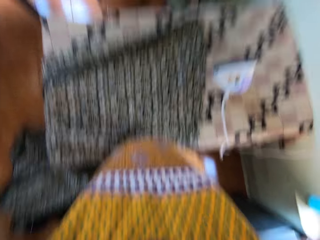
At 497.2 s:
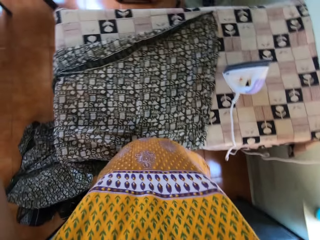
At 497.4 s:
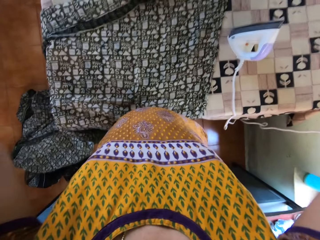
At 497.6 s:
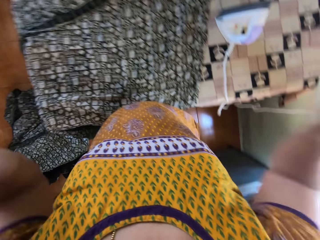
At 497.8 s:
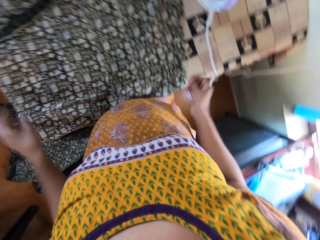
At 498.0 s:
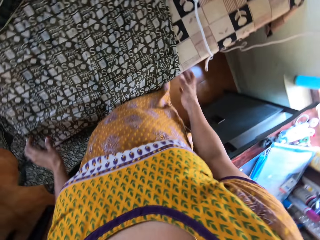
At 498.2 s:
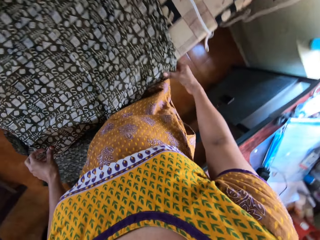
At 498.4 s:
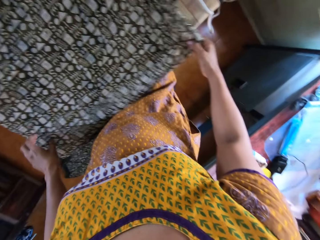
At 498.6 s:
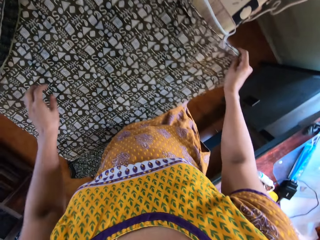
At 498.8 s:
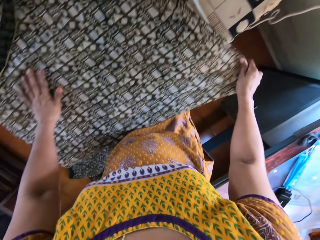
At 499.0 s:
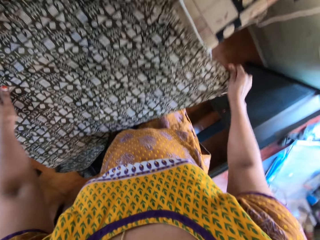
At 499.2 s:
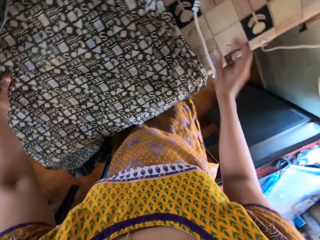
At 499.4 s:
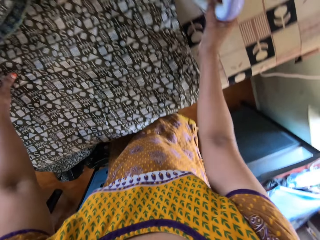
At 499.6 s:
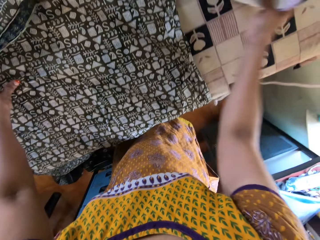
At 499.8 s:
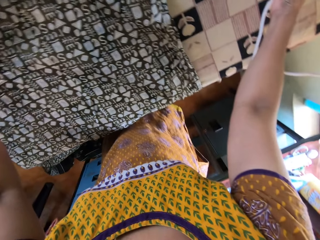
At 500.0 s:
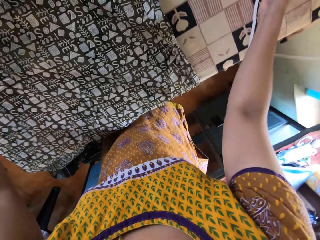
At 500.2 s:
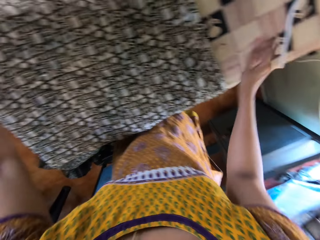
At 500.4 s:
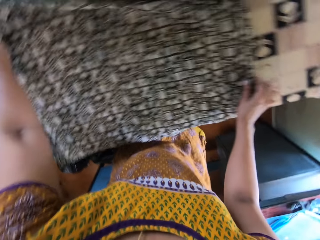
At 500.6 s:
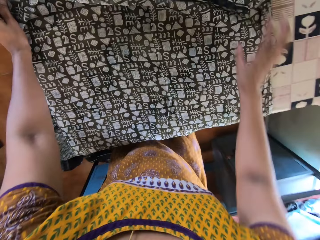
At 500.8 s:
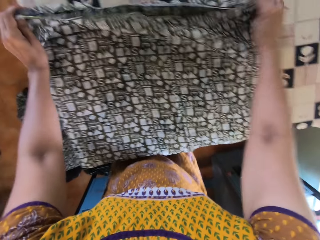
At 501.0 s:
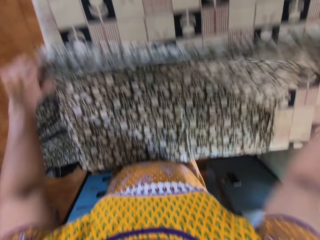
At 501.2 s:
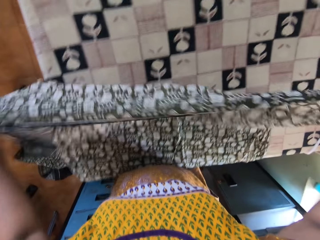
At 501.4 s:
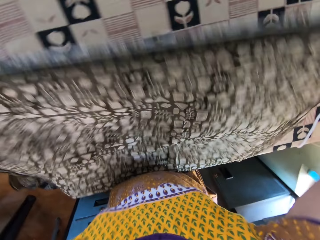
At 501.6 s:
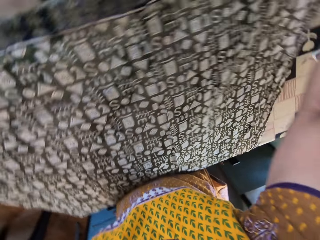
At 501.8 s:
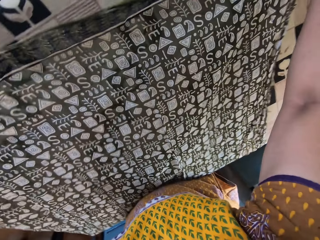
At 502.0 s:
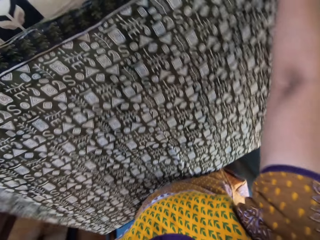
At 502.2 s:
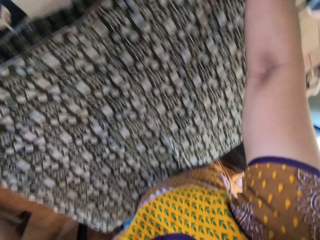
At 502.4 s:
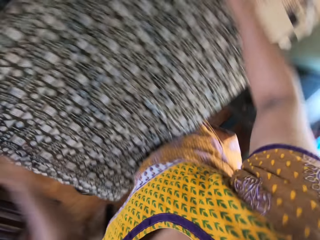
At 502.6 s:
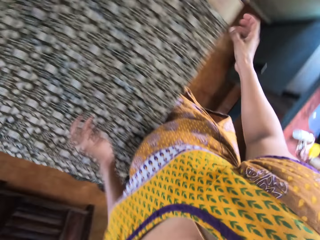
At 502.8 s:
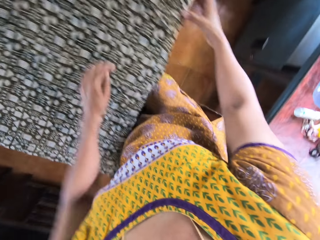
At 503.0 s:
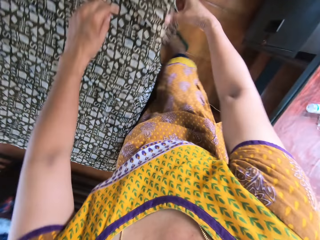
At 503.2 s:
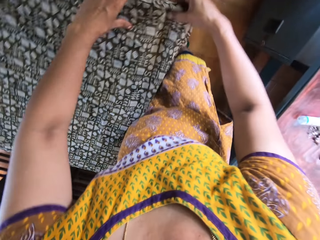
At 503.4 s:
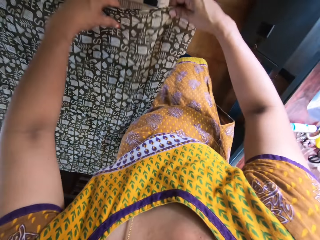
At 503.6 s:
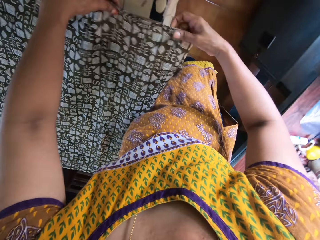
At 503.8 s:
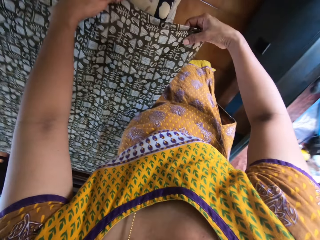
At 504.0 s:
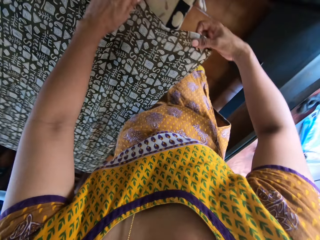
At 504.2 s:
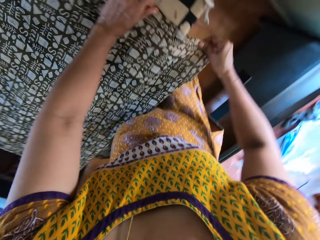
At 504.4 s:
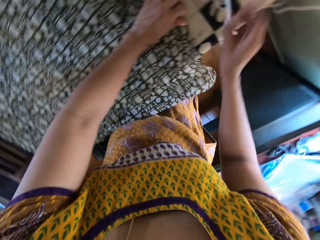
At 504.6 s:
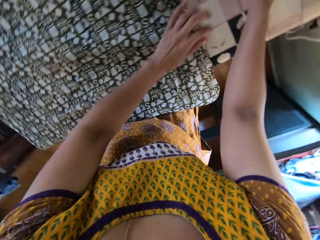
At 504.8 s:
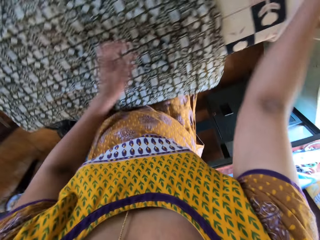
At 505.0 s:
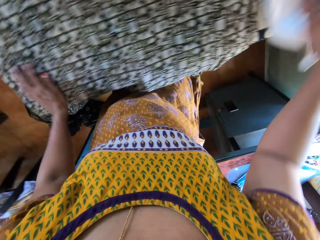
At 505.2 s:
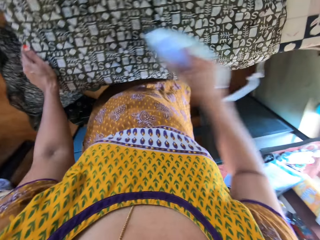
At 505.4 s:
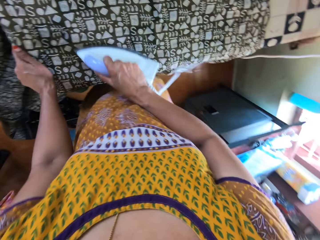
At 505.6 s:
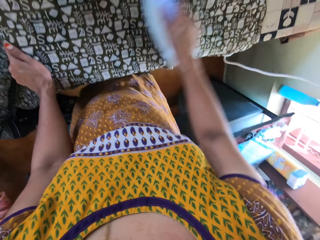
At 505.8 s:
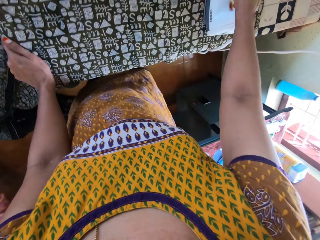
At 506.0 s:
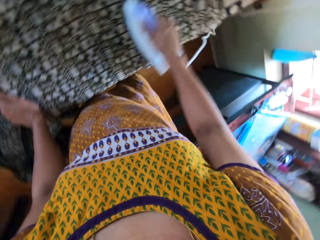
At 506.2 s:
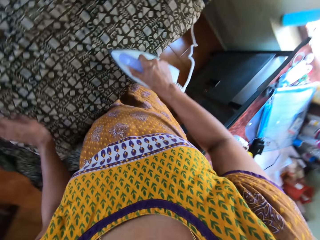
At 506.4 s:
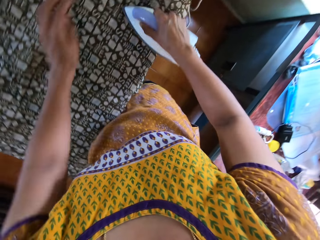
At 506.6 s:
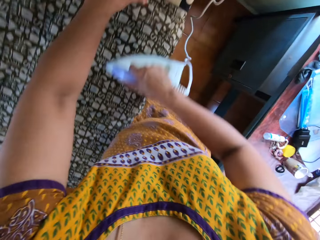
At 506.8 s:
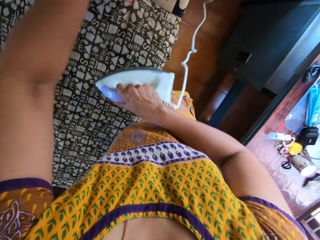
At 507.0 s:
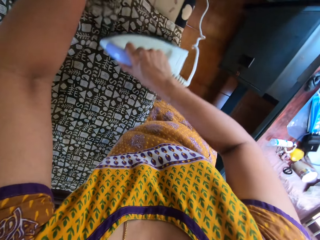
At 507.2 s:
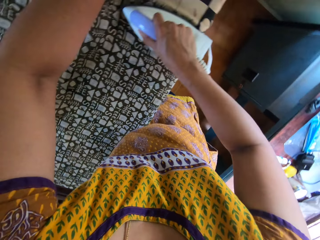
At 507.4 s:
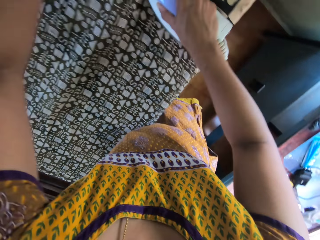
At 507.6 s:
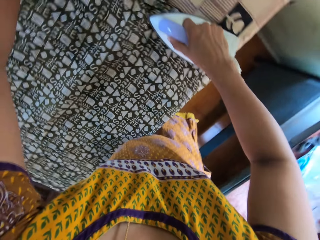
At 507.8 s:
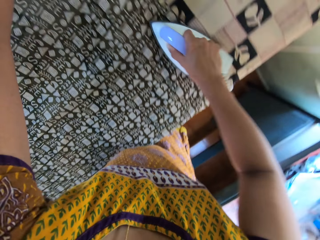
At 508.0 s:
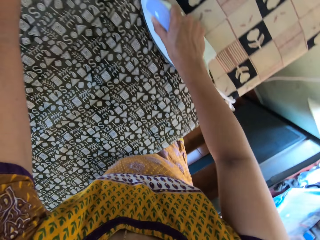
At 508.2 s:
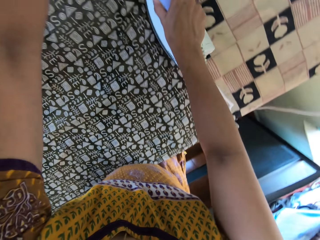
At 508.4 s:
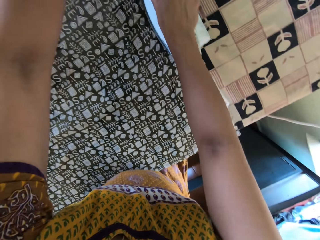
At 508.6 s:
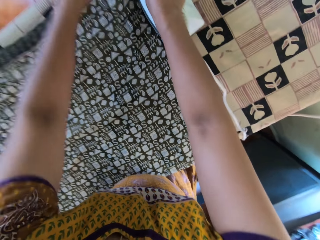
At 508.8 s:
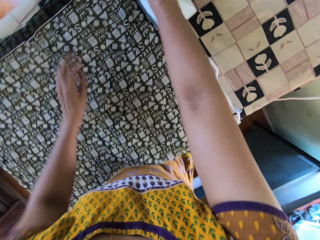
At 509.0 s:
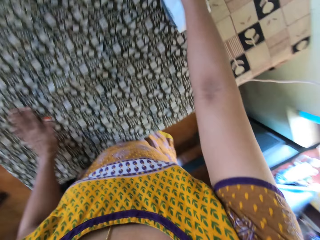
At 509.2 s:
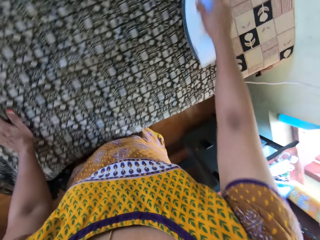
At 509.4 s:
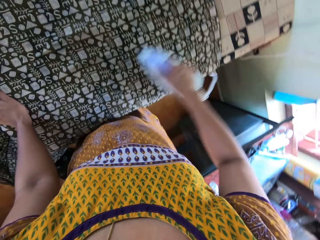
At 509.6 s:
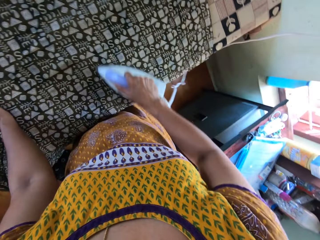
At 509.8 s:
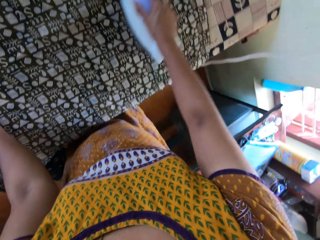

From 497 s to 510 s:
The camera wearer adjusts the clothing material on the table with her hands. She stretches the fabric on the table. She moves the iron on the table with her right hand. She adjusts the clothing material on the table with her hands. She picks up the iron on the table with her right hand. She irons the clothing material on the table with the iron in her right hand.

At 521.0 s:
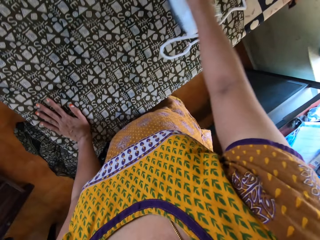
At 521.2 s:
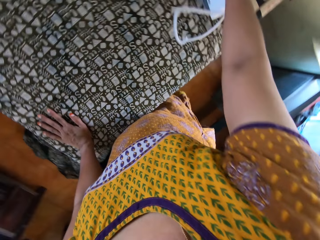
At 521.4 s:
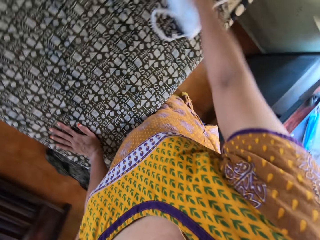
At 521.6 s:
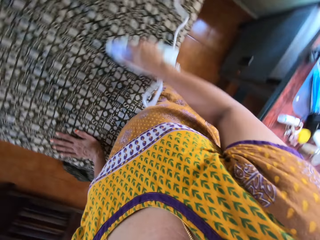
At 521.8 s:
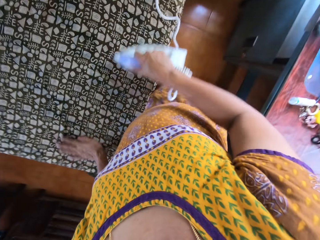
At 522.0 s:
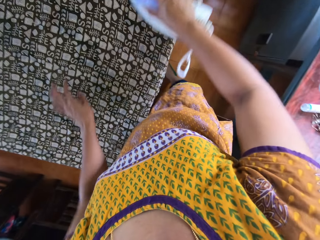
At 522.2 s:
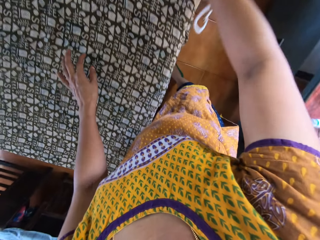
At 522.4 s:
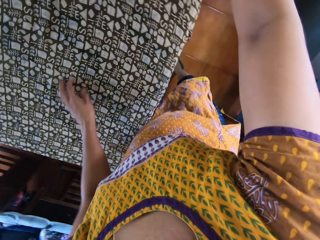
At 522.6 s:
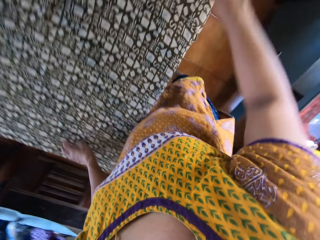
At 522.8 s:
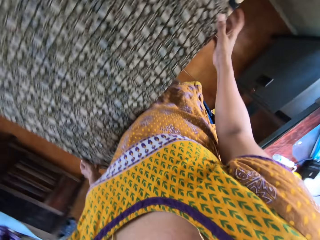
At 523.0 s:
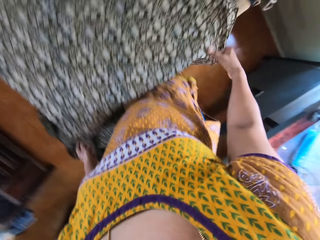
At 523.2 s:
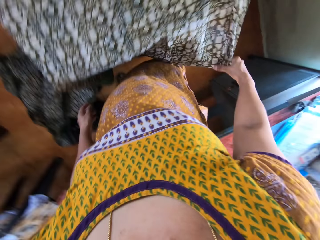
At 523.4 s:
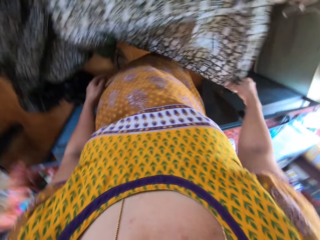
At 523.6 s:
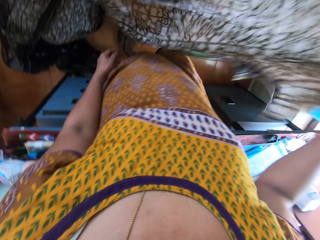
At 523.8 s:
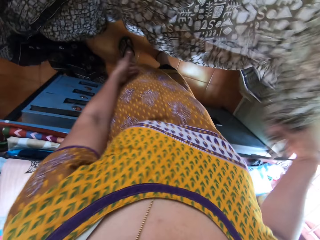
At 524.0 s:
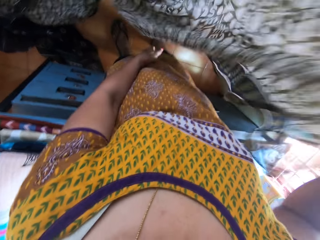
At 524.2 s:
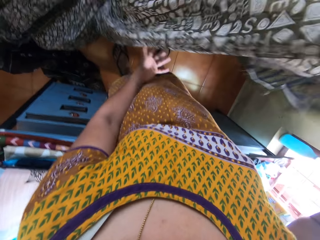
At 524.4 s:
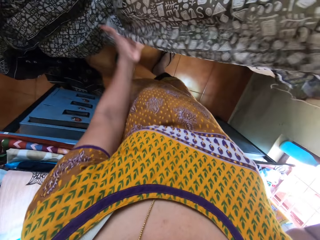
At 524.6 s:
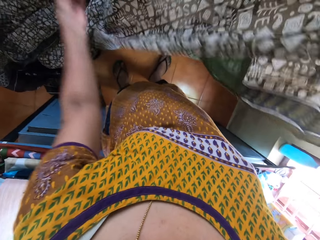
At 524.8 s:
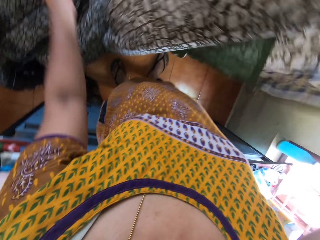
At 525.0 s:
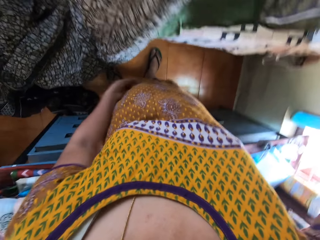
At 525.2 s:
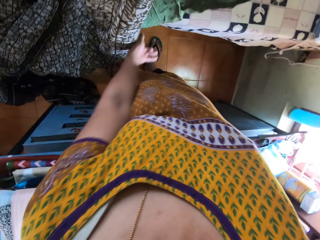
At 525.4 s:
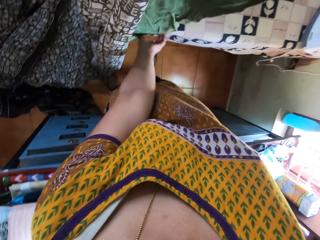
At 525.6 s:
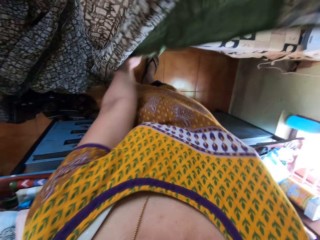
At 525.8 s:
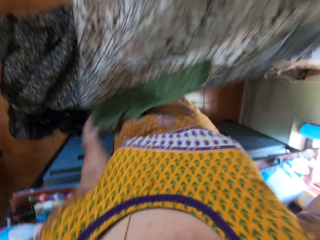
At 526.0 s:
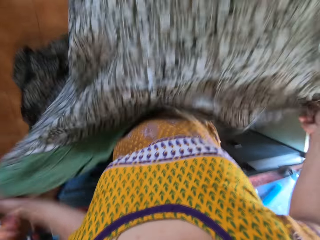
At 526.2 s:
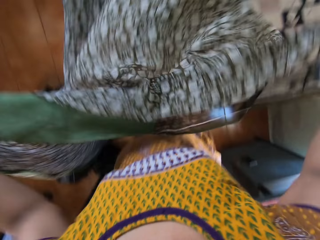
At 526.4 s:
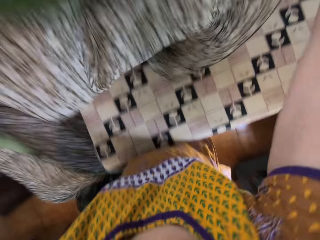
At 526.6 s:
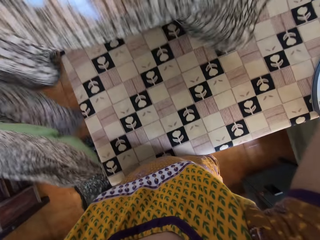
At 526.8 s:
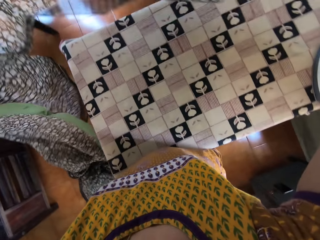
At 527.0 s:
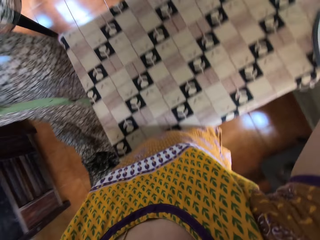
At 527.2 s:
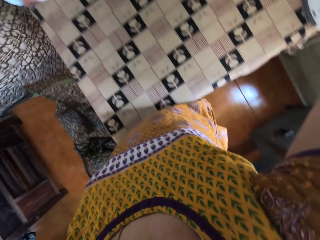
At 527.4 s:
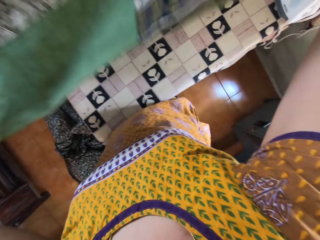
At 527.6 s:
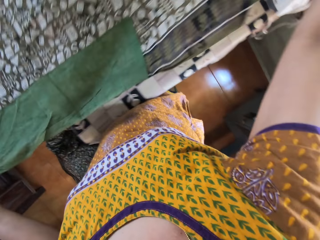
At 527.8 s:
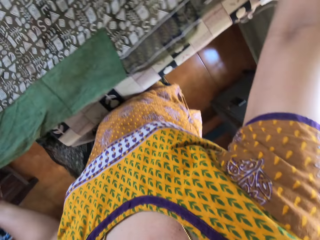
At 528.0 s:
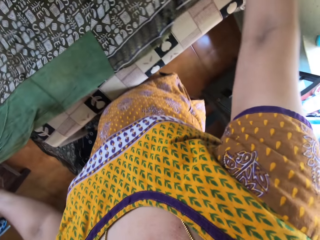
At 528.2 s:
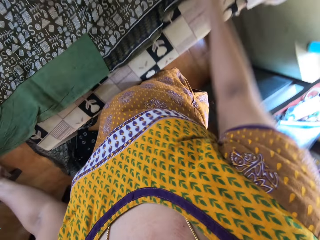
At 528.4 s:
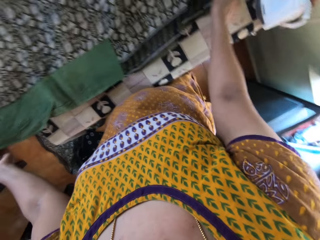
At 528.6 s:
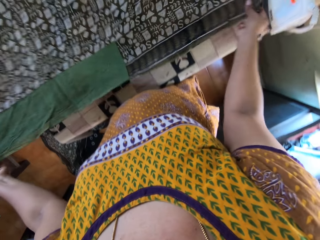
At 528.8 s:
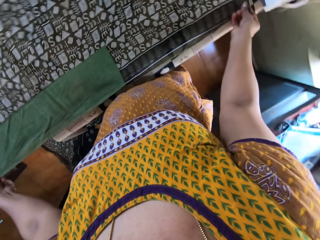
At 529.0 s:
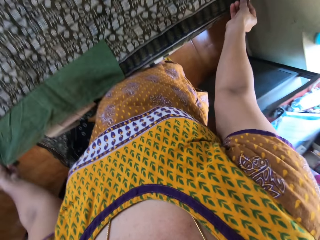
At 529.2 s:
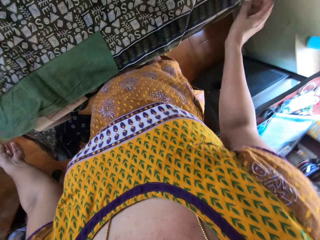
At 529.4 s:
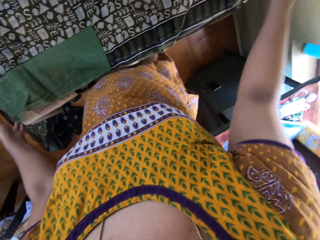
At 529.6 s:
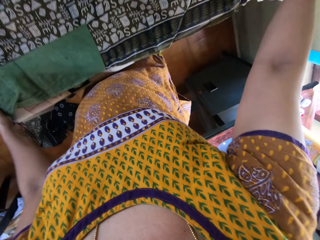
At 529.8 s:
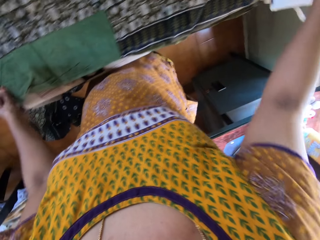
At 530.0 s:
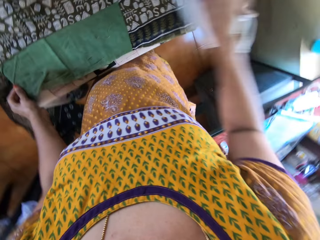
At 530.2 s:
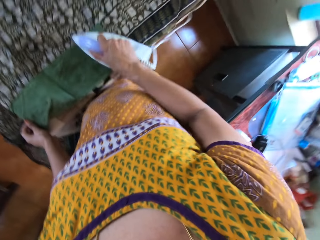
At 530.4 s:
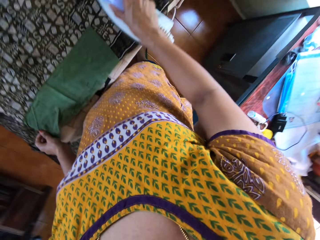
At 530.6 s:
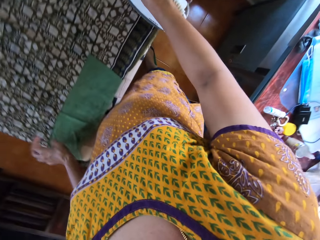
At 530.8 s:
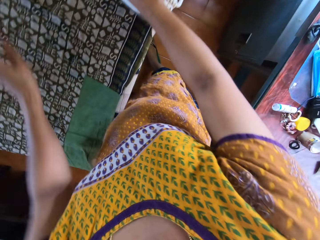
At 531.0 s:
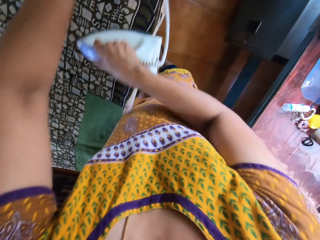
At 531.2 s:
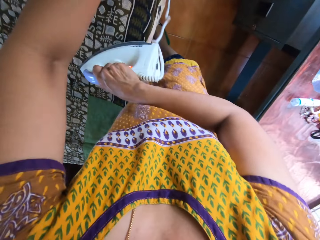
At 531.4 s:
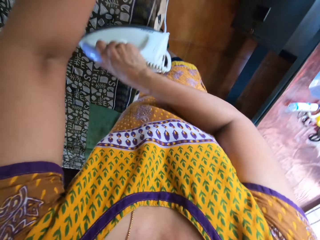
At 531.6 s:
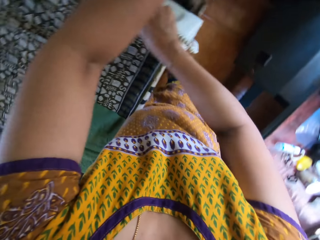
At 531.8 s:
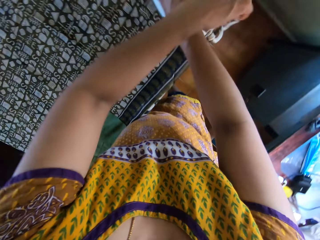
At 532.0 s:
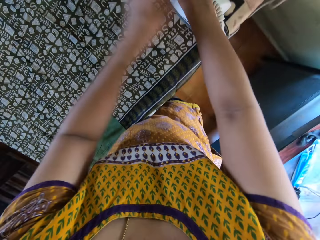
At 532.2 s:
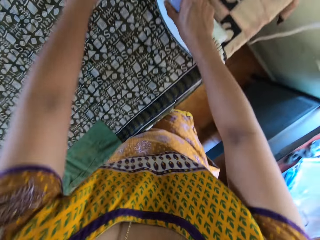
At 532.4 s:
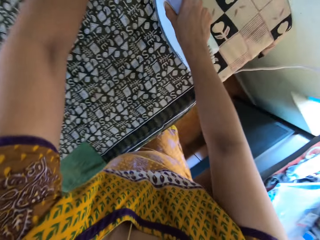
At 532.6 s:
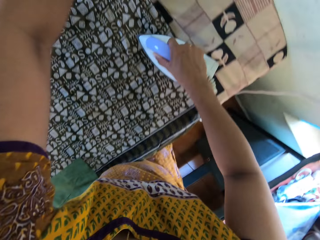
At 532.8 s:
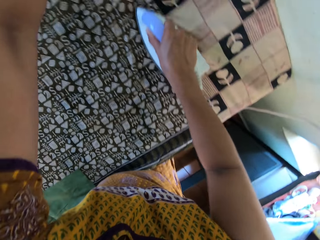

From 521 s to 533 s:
The camera wearer drops the iron in her right hand on the table. She picks up the clothing material on the table with her right hand. She pulls the fabric with her right hand. She spreads the clothing material on the table with both hands. She stretches the fabric on the table. She picks up the iron on the table with her right hand. She irons the clothing material on the table with the iron in her right hand.
